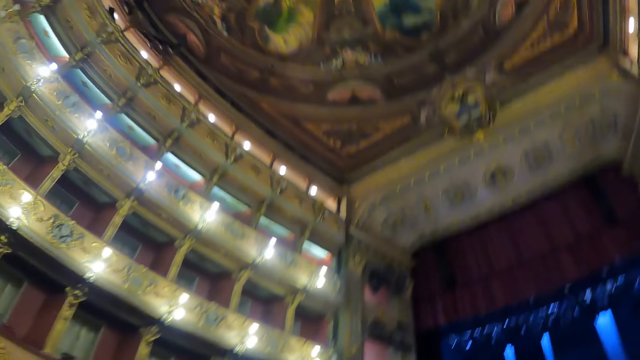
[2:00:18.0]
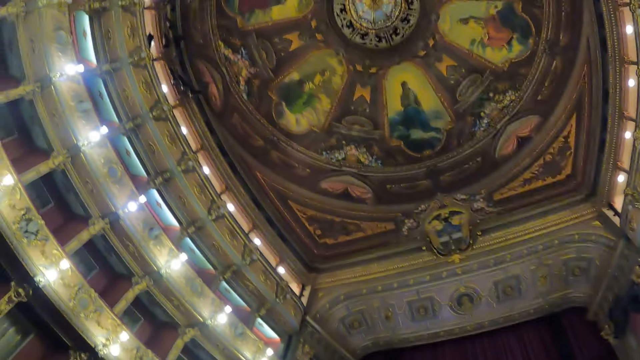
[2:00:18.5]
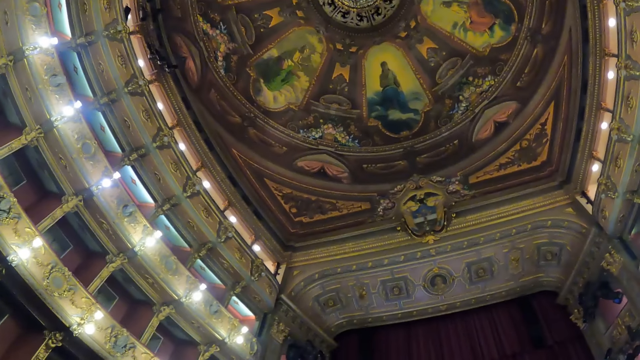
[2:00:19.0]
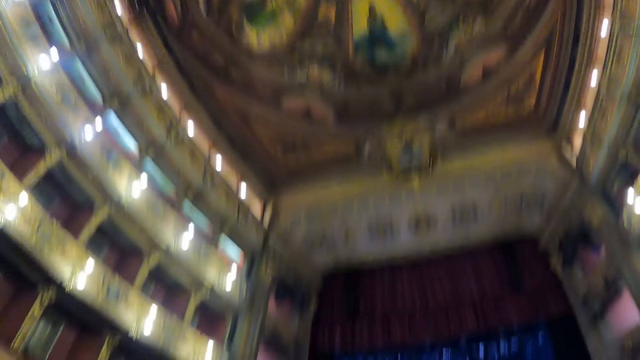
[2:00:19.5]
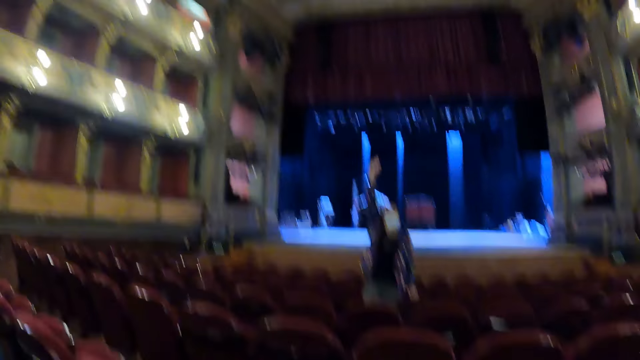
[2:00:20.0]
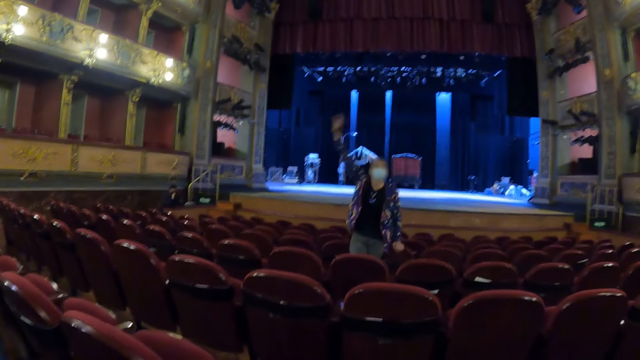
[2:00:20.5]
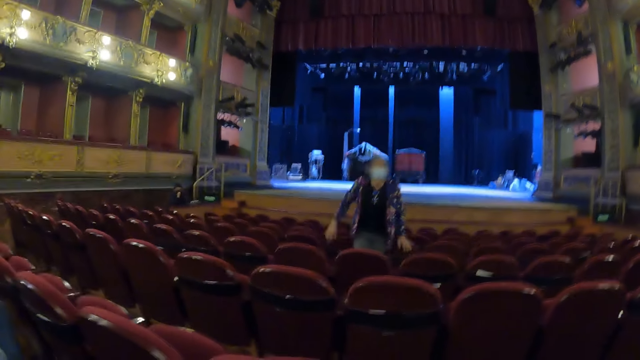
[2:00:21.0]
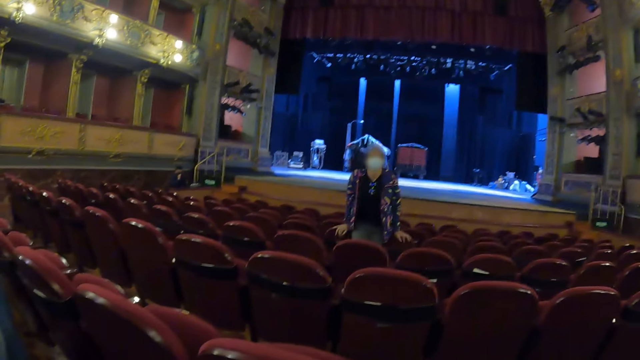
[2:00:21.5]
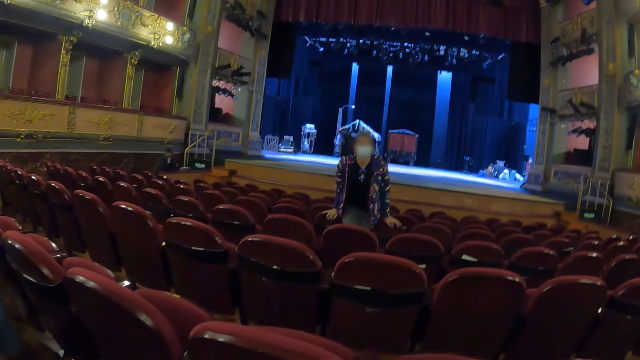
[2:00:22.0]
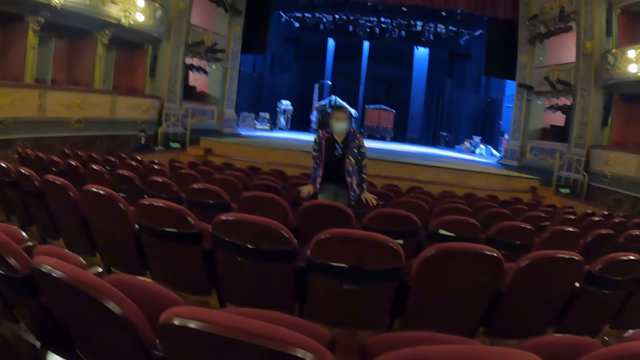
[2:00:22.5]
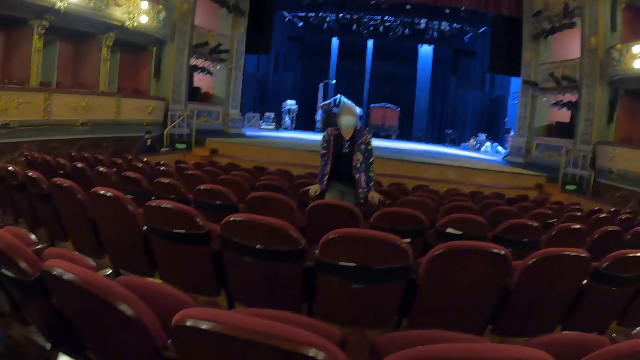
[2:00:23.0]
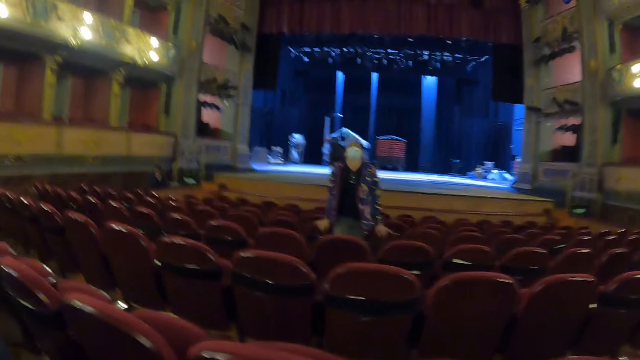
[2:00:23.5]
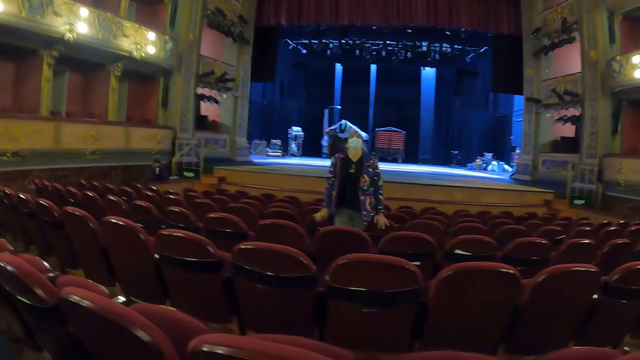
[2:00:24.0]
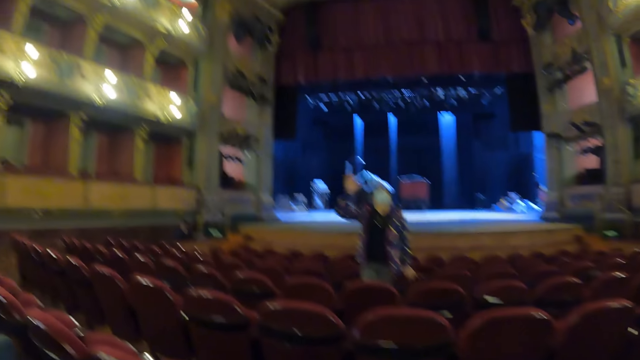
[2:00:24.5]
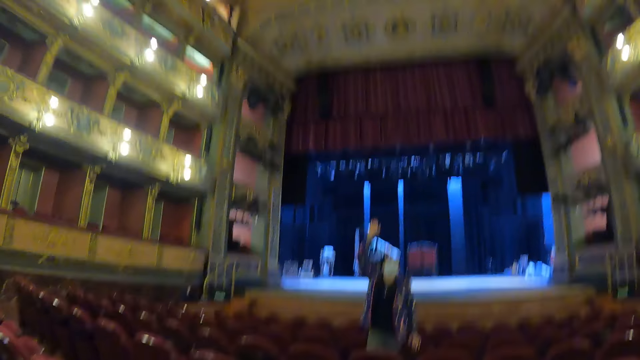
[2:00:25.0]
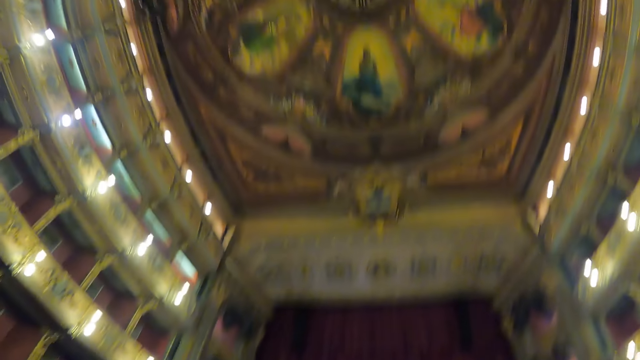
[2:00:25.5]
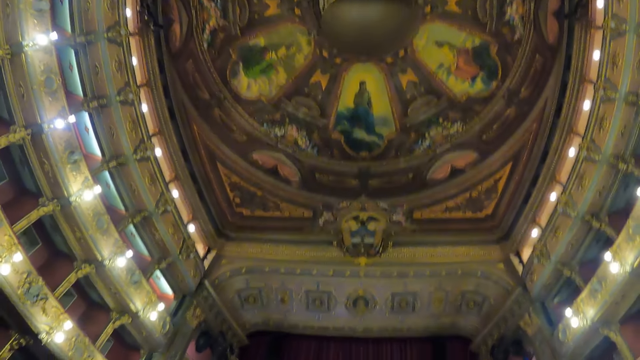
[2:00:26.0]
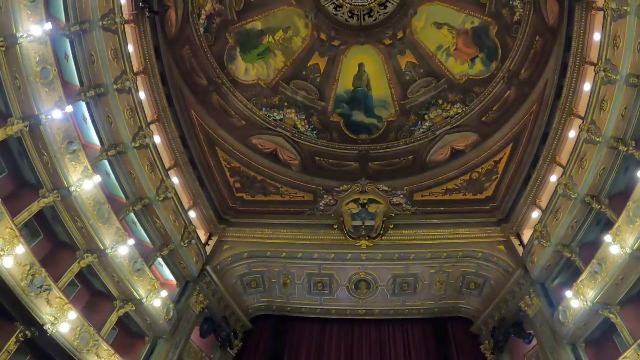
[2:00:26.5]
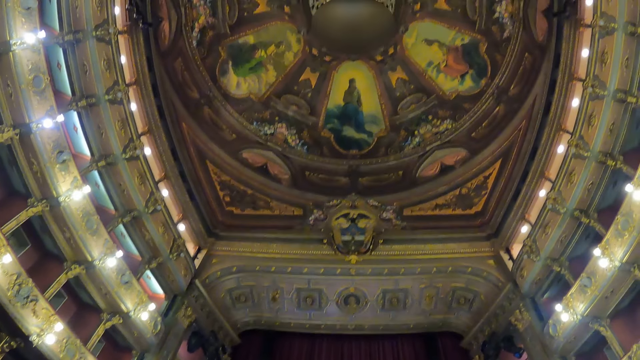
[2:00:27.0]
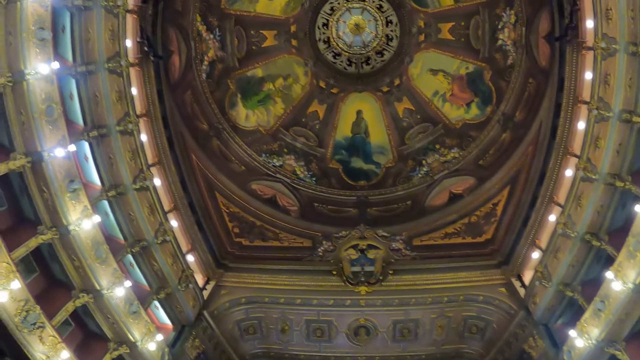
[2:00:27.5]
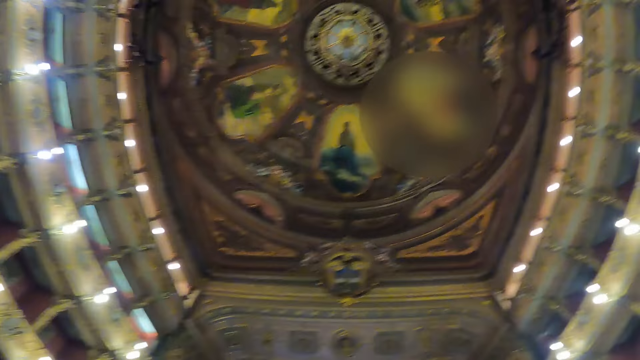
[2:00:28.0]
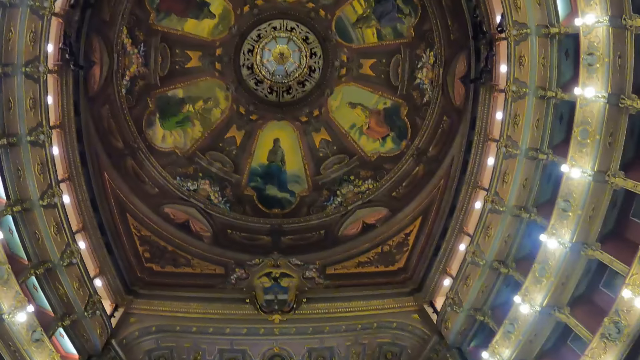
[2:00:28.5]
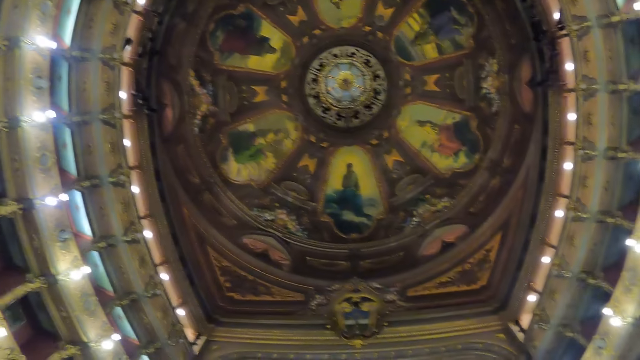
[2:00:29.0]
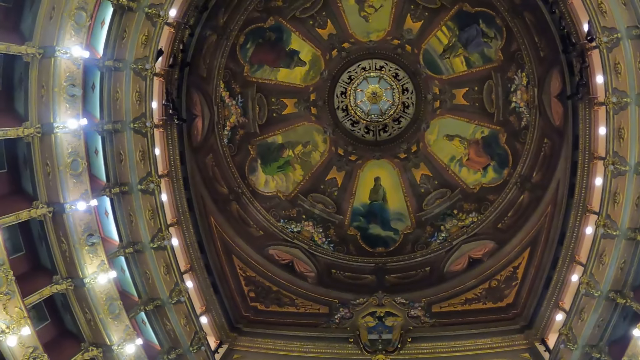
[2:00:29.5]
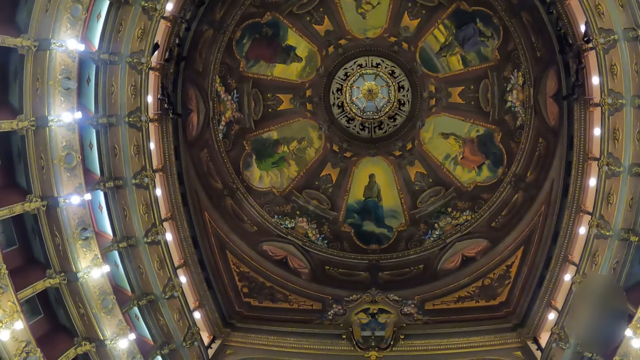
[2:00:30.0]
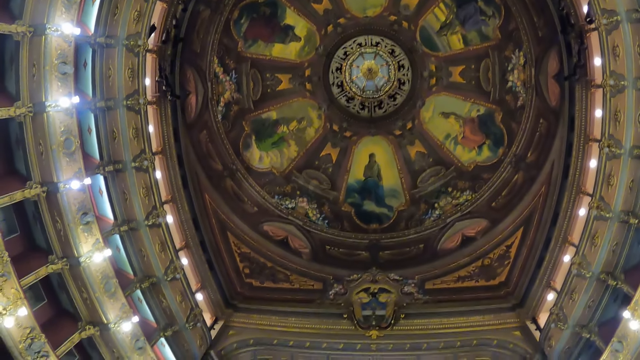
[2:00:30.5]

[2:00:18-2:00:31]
The camera wearer looks at the roof's design. They look at a woman. The woman raises the right hand. The camera wearer looks at the roof's design.

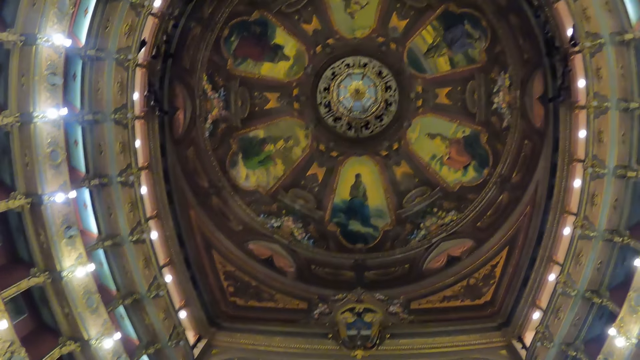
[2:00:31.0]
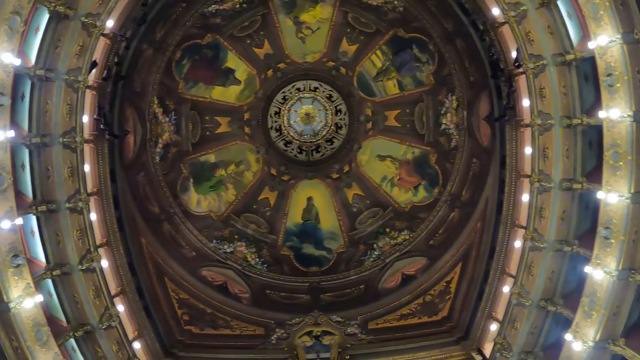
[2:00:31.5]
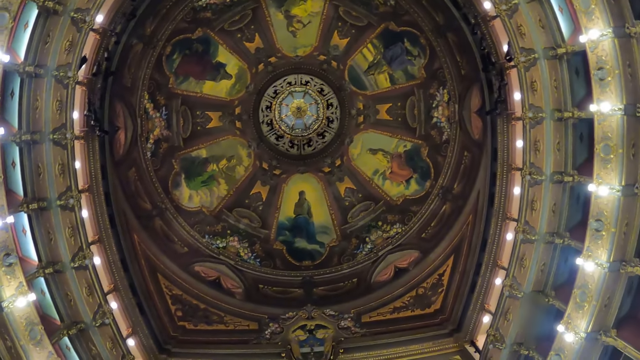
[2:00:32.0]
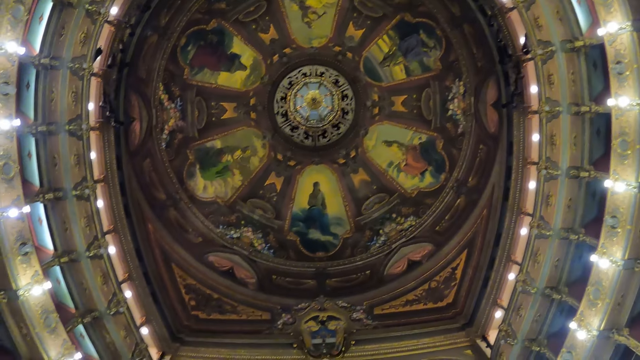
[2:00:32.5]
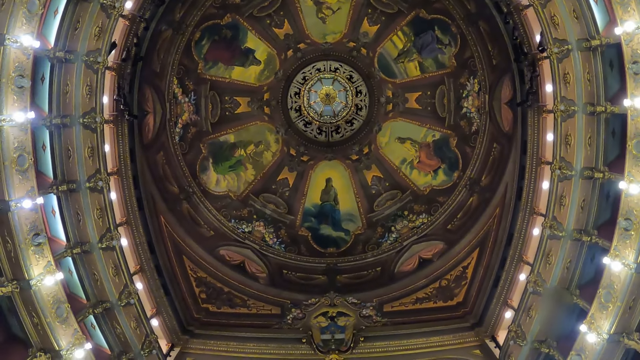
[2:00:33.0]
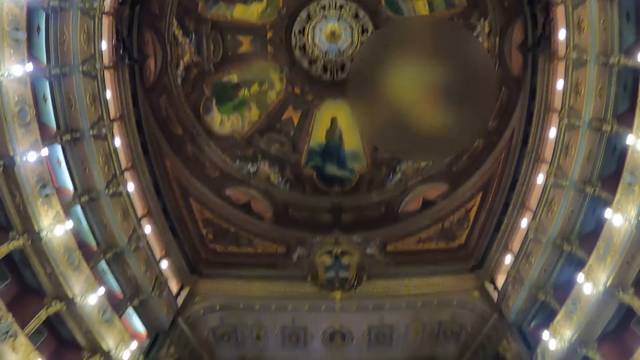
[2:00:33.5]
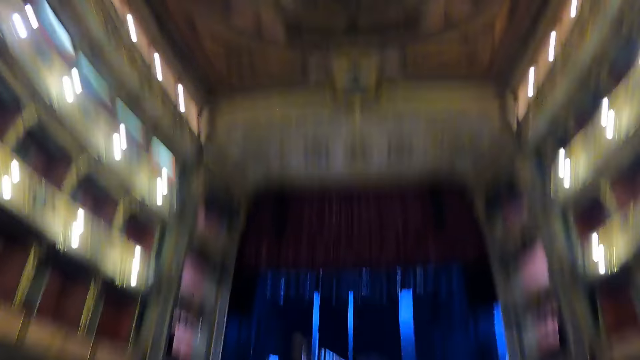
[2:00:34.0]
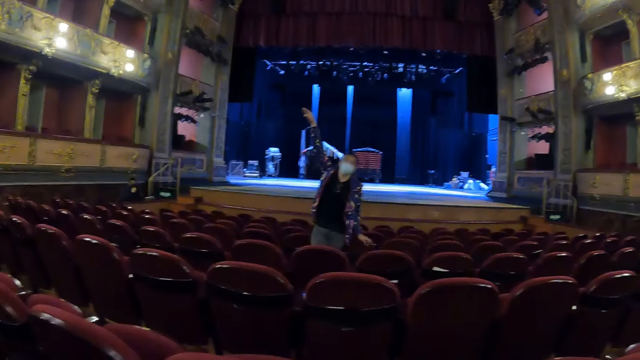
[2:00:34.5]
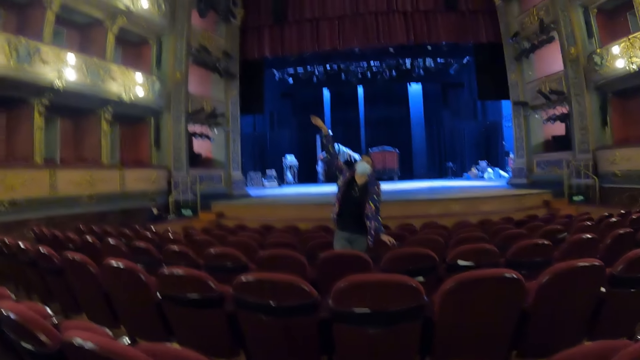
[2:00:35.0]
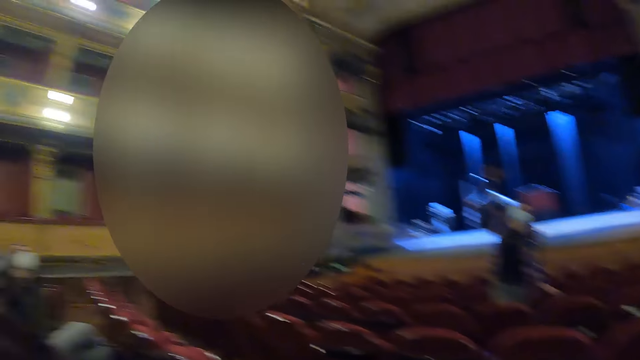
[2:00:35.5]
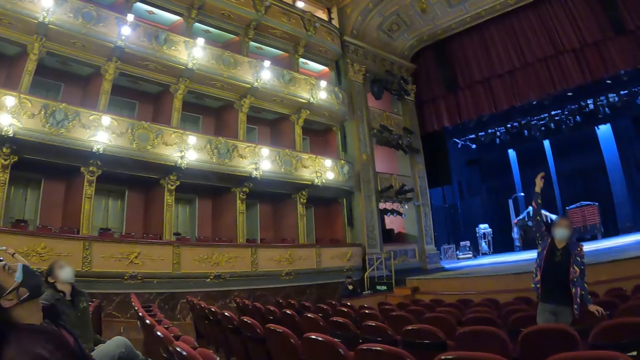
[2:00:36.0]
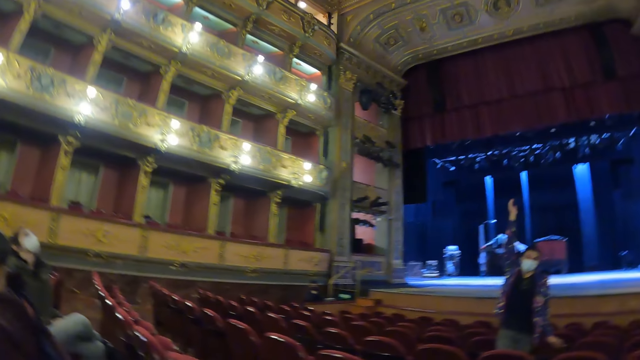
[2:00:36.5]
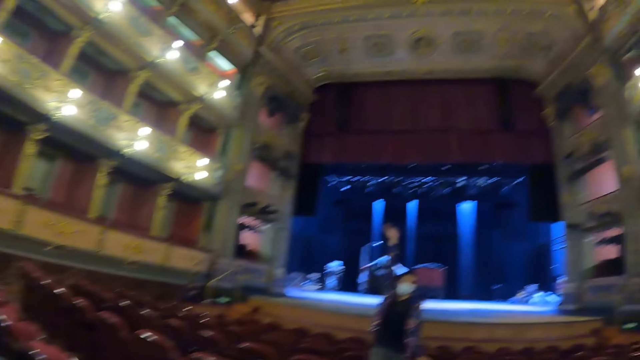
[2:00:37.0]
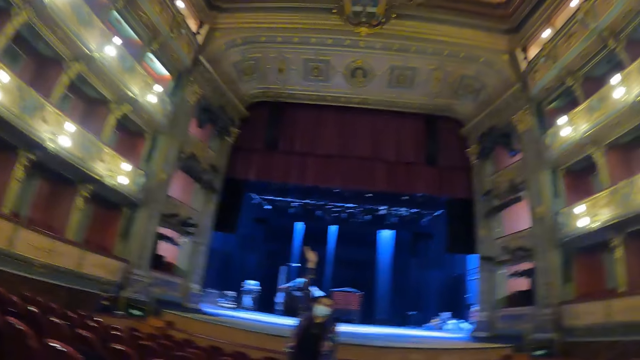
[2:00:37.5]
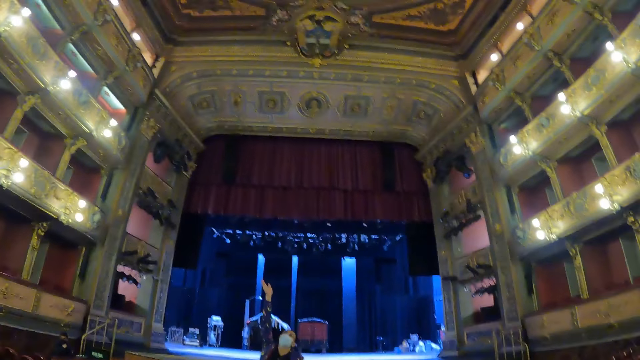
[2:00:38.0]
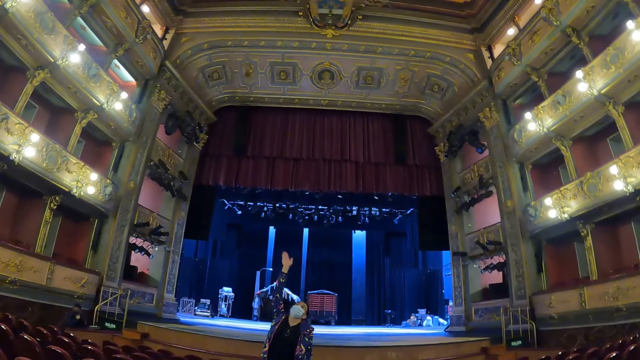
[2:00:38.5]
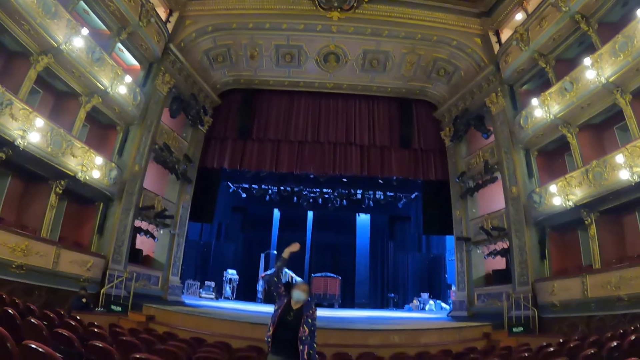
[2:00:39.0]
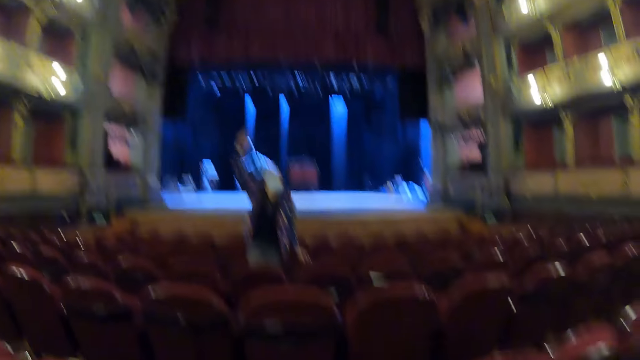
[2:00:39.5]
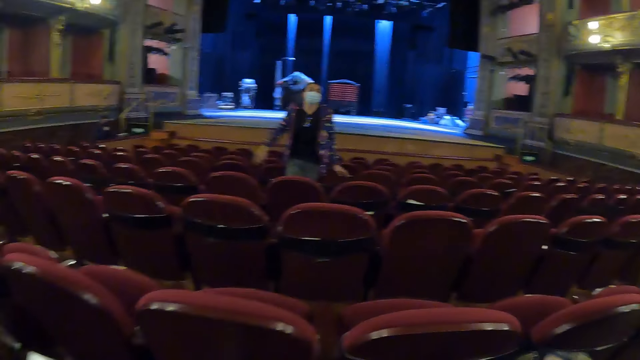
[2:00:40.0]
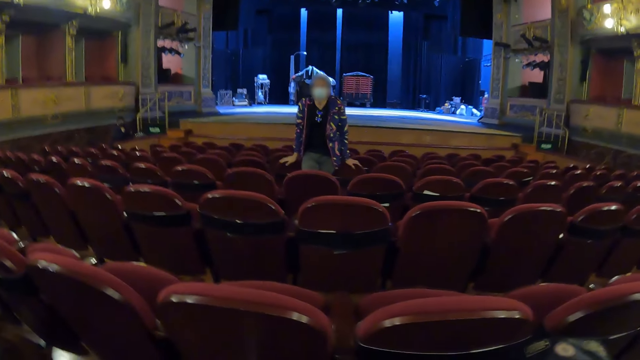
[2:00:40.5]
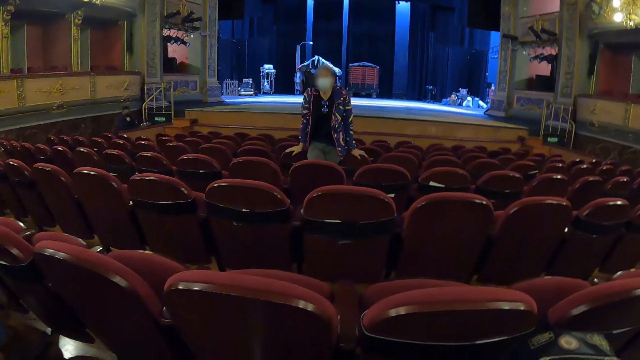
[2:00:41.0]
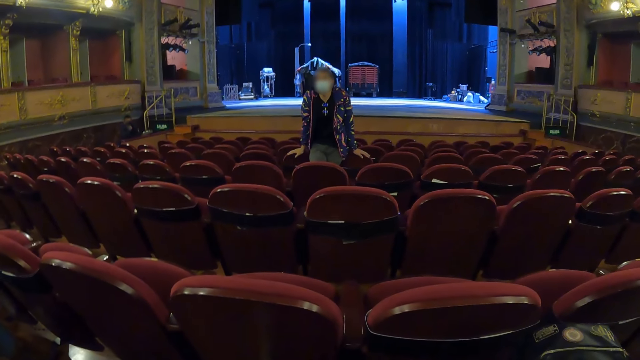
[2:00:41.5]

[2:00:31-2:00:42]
The camera wearer looks at a woman. The woman lowers the right hand. The camera wearer looks at the woman.
